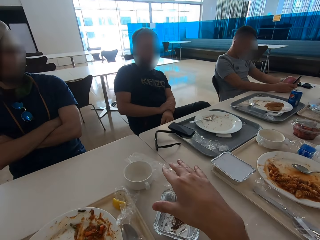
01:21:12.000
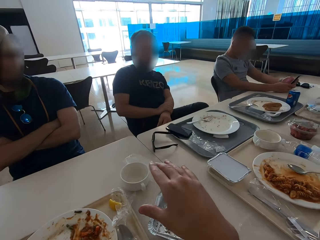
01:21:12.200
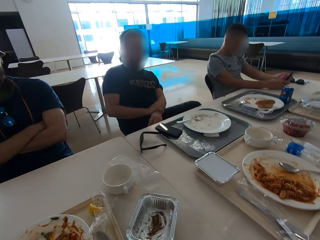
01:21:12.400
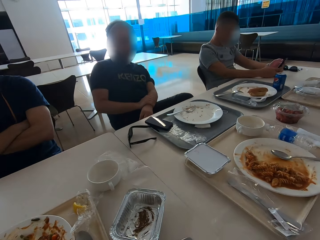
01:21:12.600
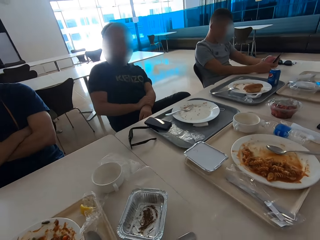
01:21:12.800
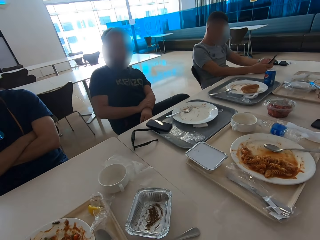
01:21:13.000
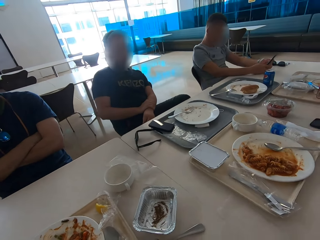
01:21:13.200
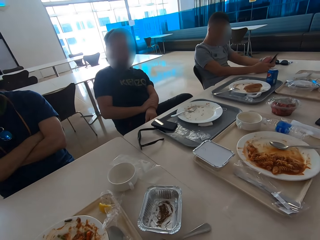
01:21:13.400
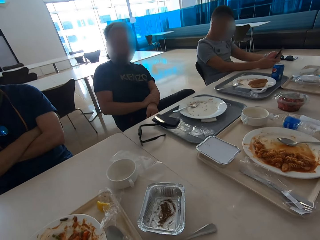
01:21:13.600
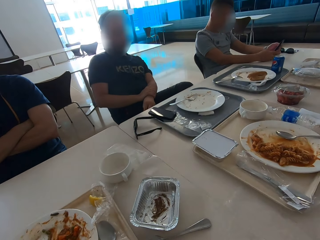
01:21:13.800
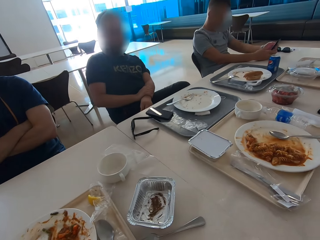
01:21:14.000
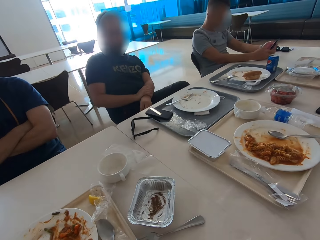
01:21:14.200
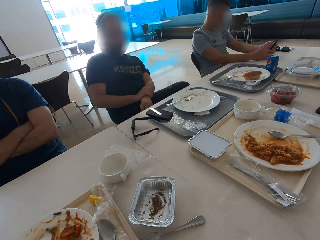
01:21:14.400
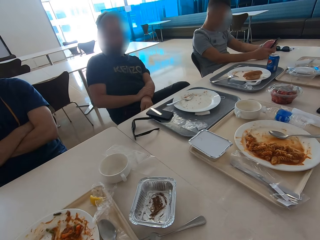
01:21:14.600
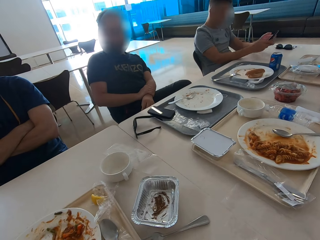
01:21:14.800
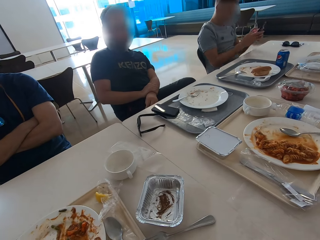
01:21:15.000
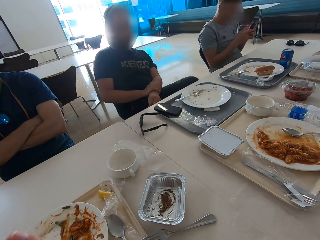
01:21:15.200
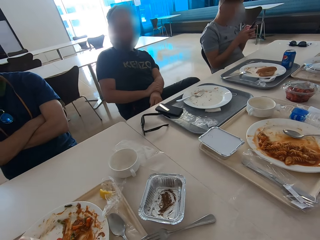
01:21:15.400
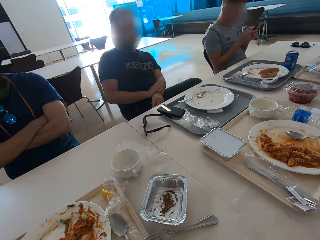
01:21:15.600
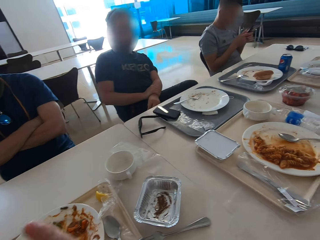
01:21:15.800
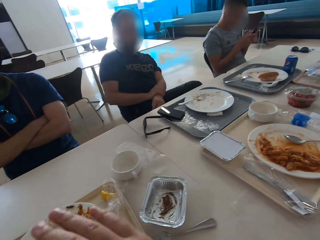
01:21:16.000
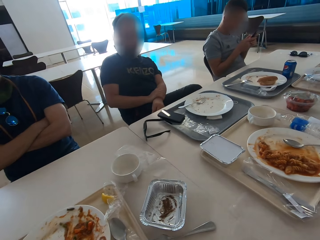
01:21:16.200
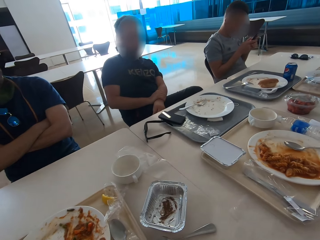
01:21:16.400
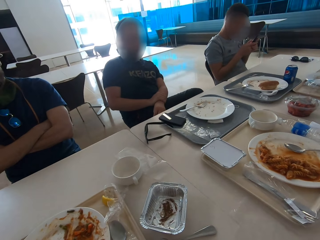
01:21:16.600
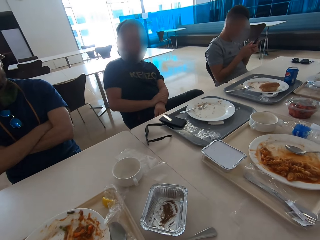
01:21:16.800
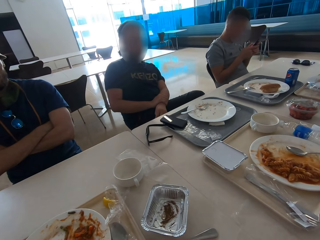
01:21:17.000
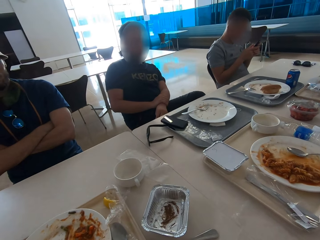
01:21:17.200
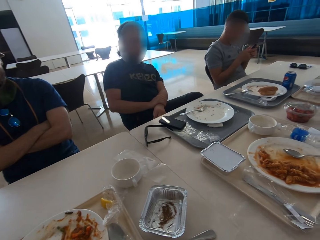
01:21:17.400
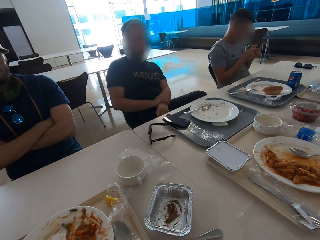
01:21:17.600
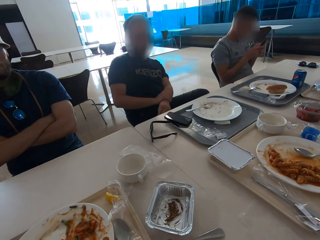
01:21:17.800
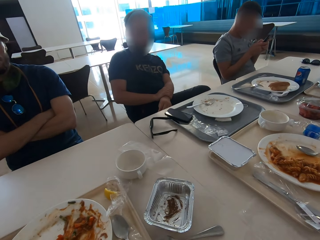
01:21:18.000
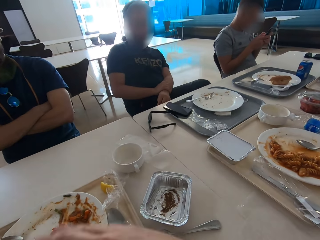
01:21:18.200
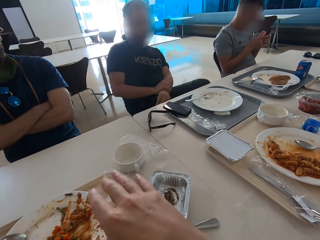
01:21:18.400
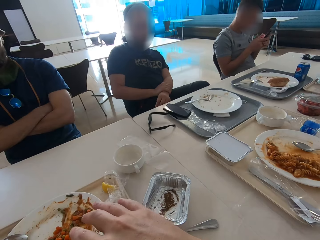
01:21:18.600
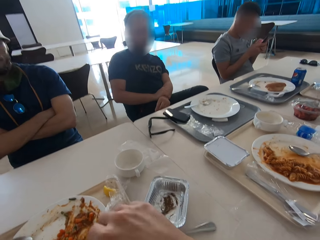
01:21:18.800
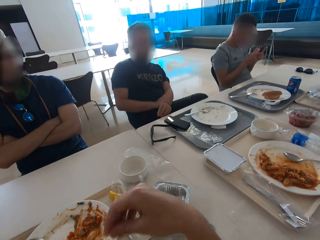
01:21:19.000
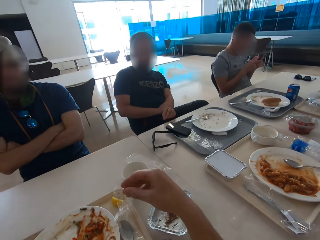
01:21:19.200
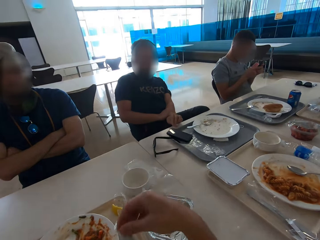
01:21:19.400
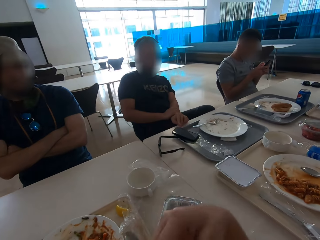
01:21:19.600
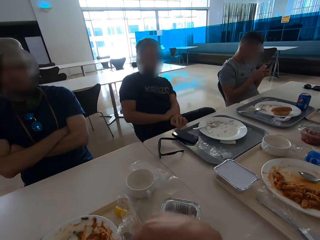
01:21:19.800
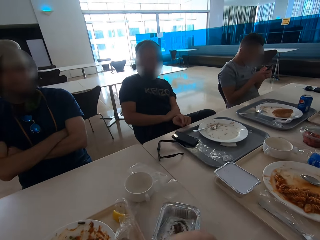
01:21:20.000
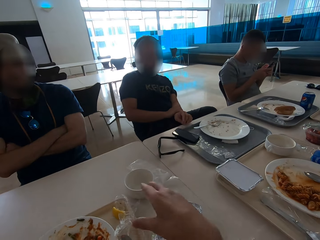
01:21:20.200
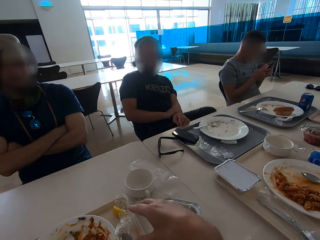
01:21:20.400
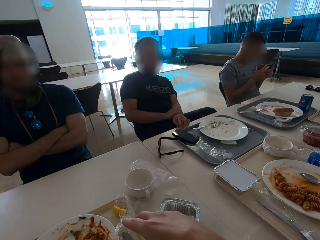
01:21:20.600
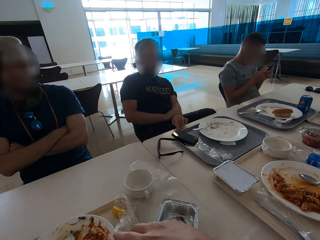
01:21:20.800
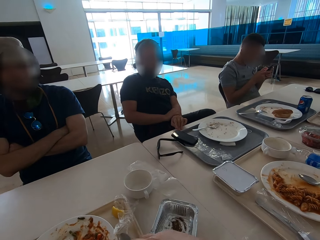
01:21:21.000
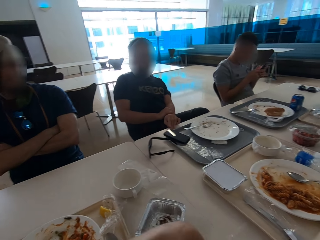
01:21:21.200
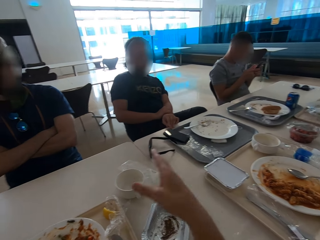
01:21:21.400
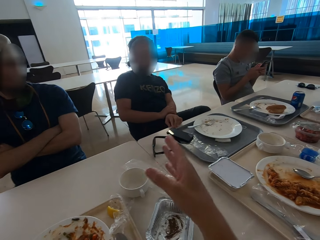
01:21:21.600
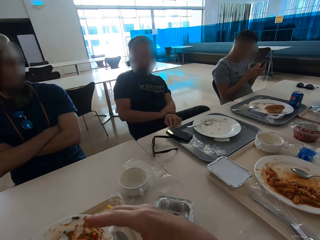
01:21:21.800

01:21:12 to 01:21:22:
The camera wearer looks around. A man moves his hands backwards. Another man moves the phone near the face. The camera wearer gestures with the right hand. A person operates the phone.

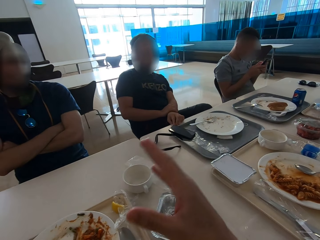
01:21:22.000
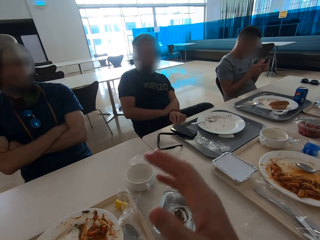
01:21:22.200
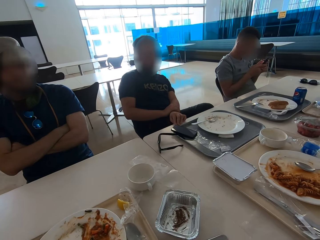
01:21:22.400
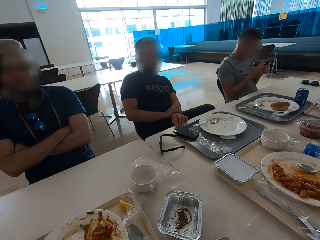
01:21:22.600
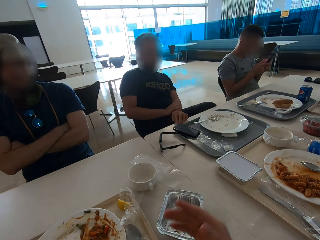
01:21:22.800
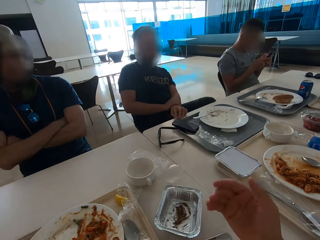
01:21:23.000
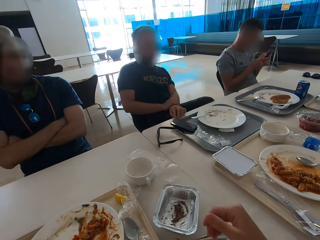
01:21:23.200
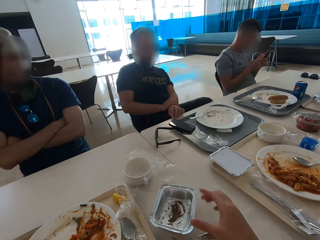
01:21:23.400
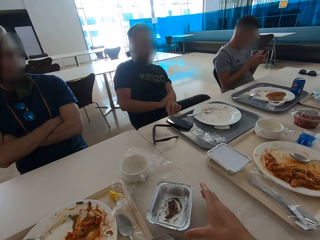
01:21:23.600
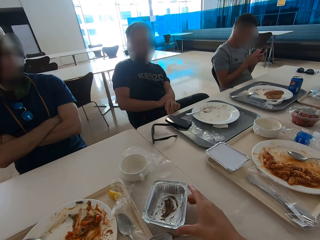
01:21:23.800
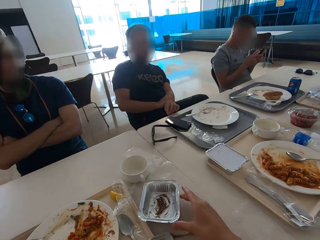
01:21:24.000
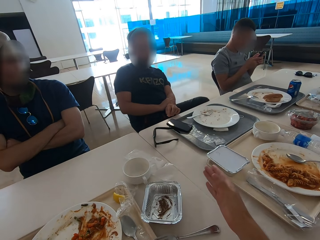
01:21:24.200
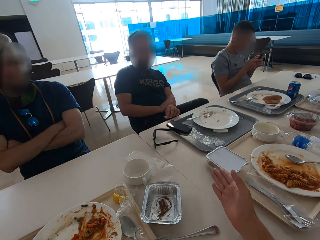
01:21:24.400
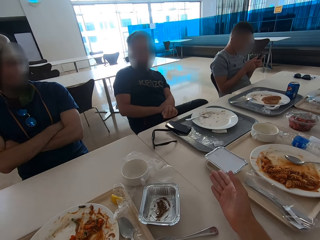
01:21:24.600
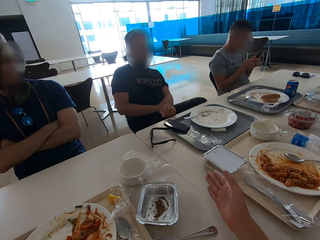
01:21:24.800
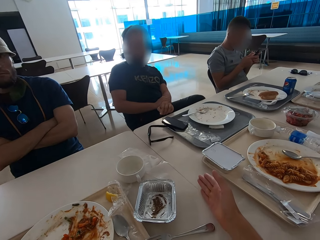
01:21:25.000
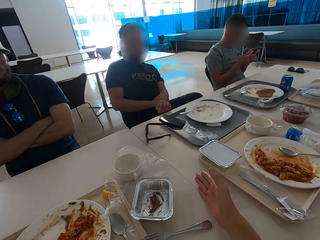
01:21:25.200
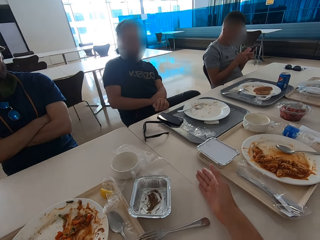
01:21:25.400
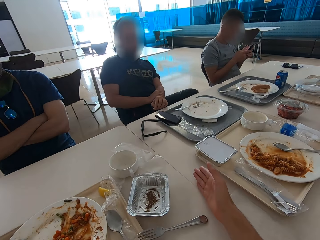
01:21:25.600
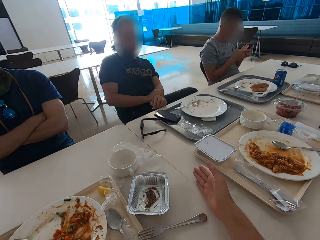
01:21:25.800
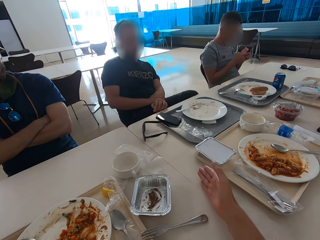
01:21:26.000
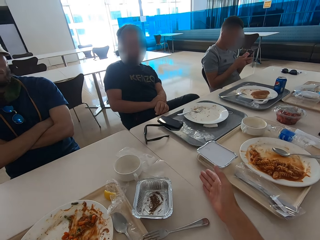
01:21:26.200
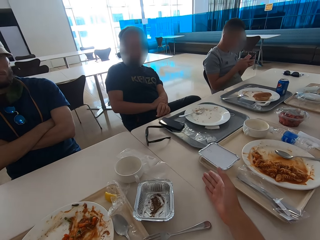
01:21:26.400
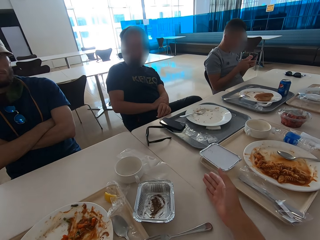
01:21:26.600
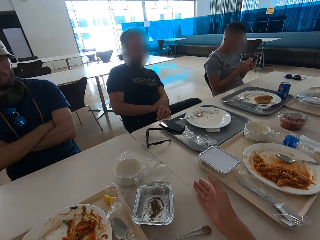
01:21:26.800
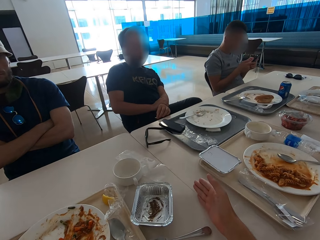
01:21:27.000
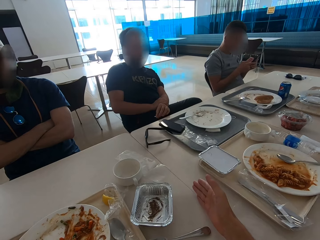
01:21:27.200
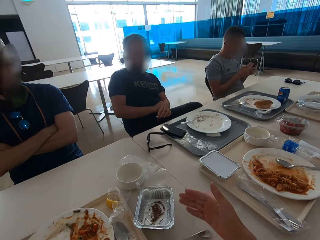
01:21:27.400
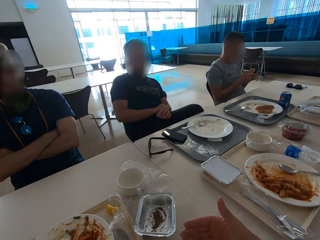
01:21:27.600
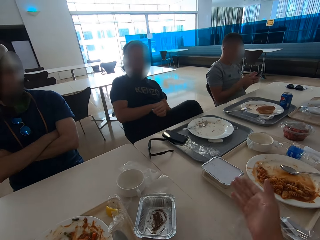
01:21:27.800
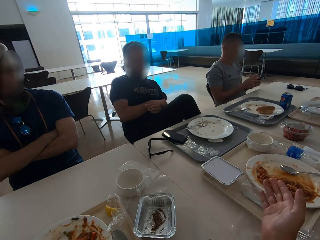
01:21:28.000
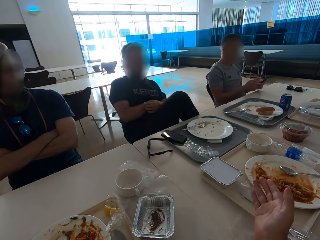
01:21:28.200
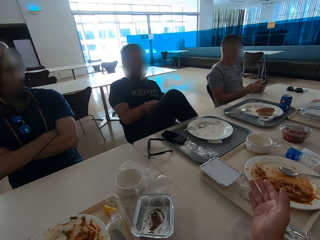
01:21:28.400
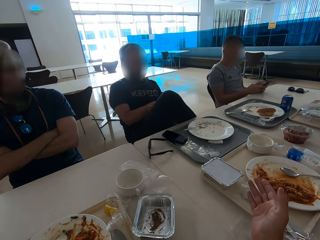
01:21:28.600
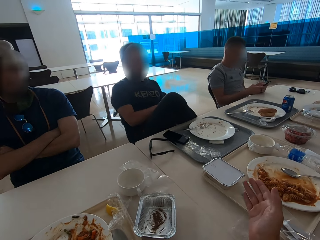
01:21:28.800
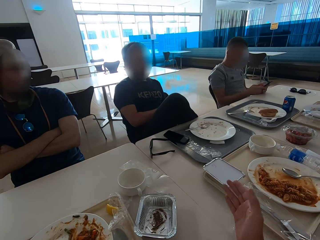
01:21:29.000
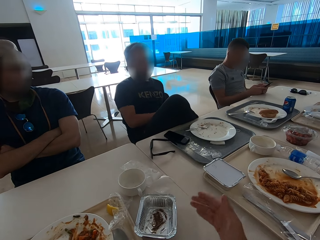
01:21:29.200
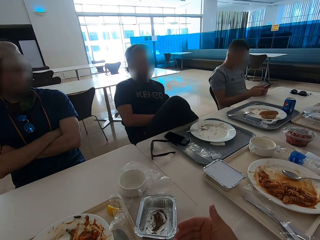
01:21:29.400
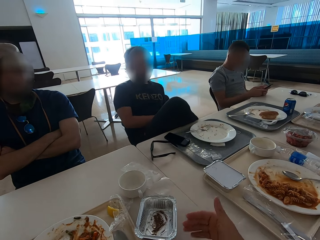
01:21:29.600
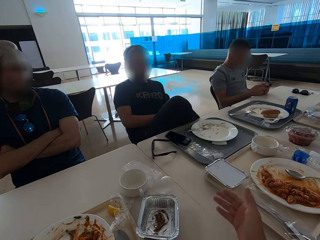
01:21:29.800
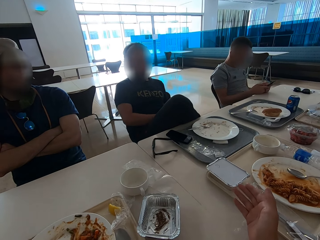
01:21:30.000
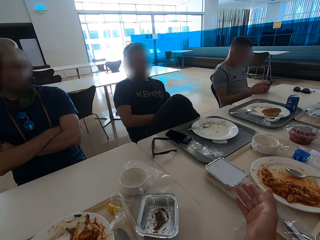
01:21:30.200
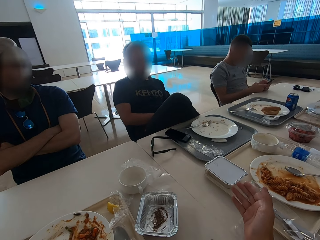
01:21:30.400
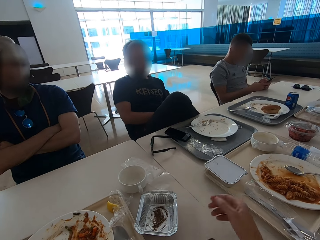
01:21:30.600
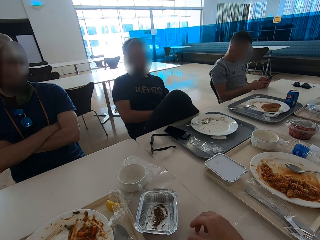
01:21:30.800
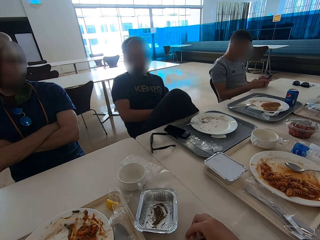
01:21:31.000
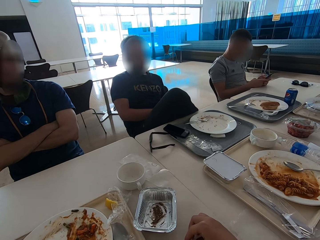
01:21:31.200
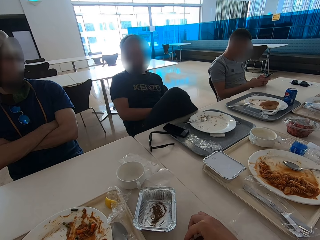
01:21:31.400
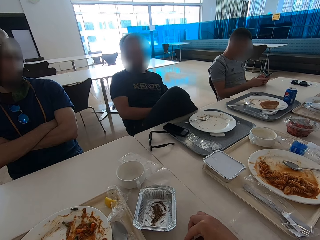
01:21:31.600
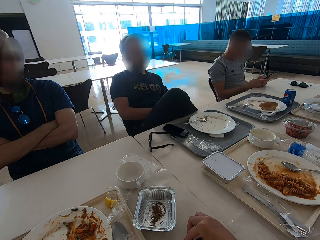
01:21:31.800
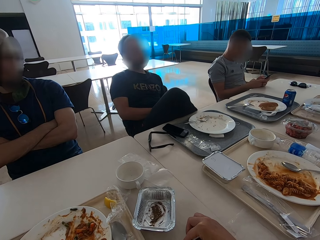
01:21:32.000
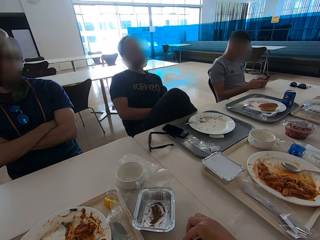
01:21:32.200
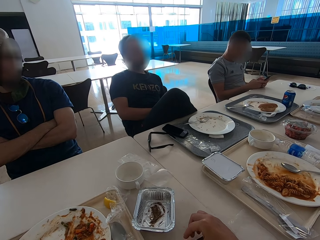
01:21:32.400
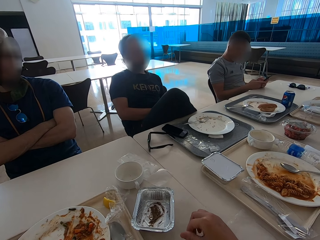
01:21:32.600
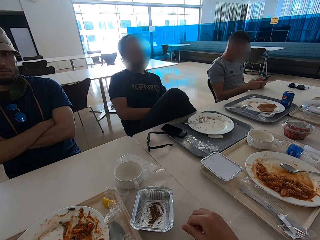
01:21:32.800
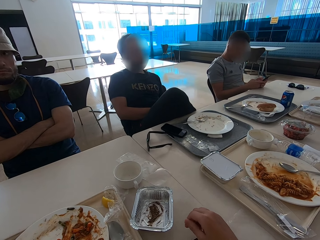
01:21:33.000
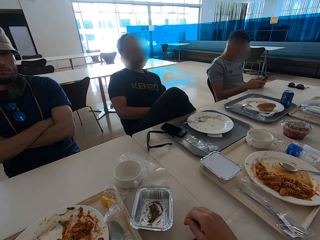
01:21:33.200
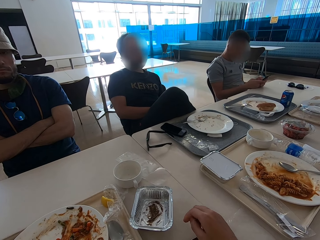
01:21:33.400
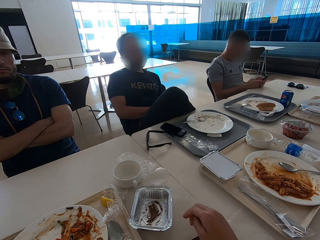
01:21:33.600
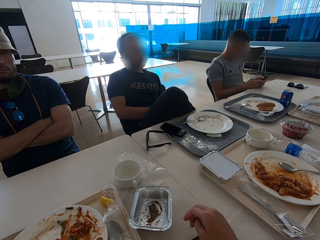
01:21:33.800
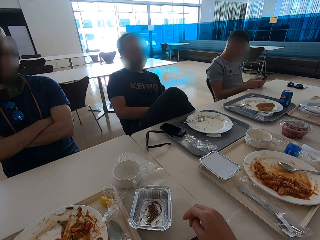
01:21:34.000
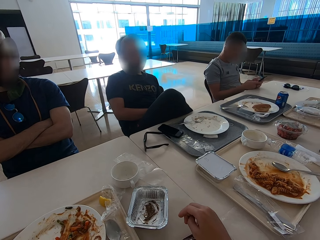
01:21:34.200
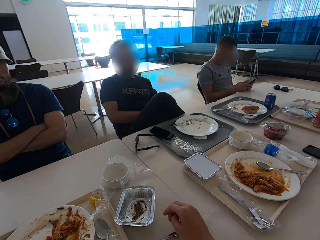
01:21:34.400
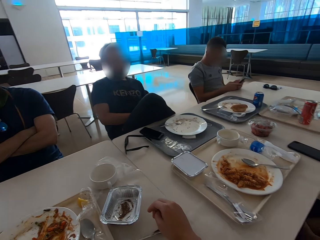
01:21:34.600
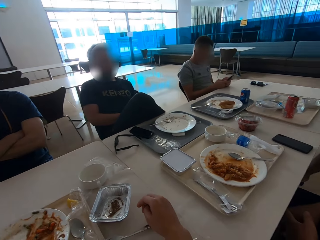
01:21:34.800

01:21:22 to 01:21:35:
The camera wearer moves the container on the table. He gestures with the right hand. He moves his hand.
